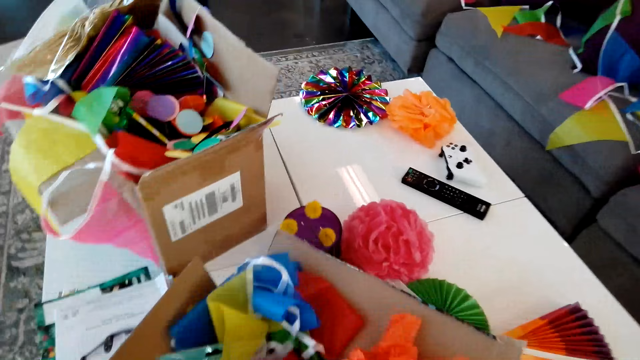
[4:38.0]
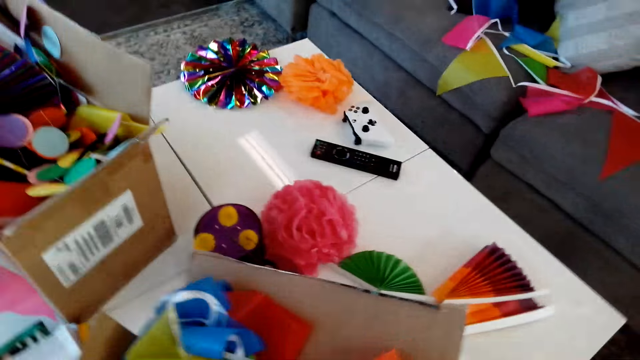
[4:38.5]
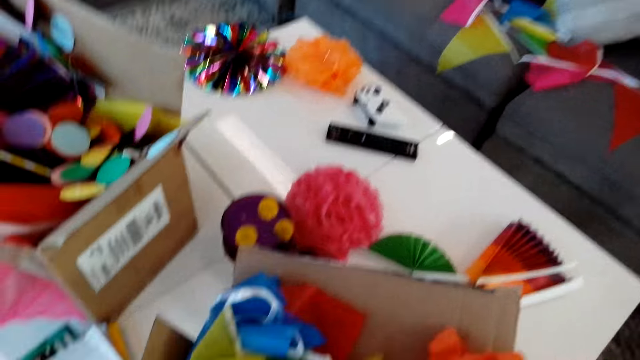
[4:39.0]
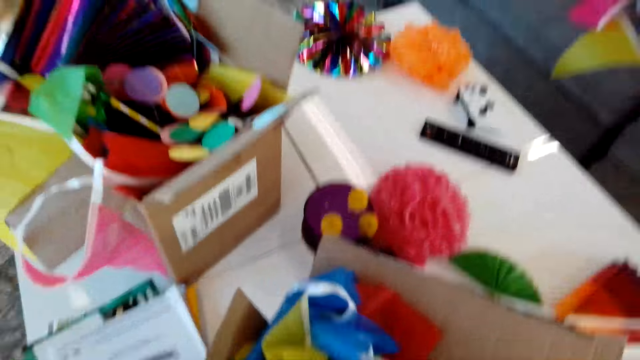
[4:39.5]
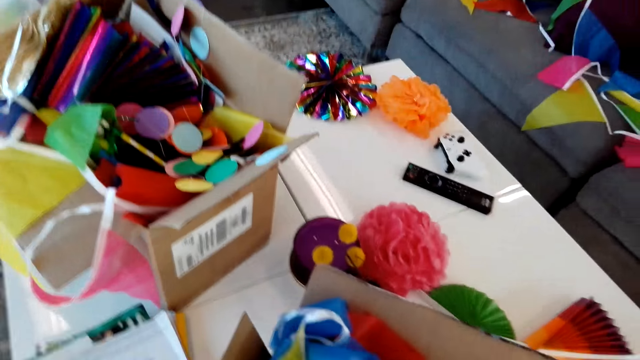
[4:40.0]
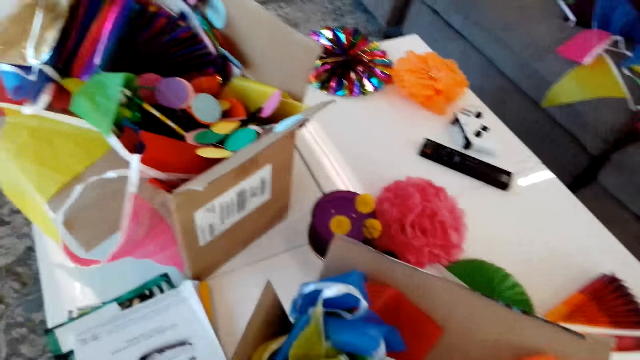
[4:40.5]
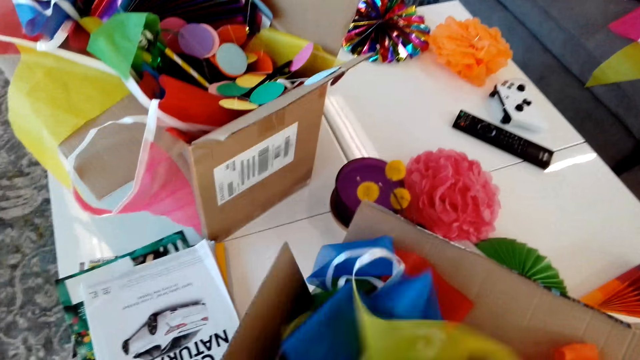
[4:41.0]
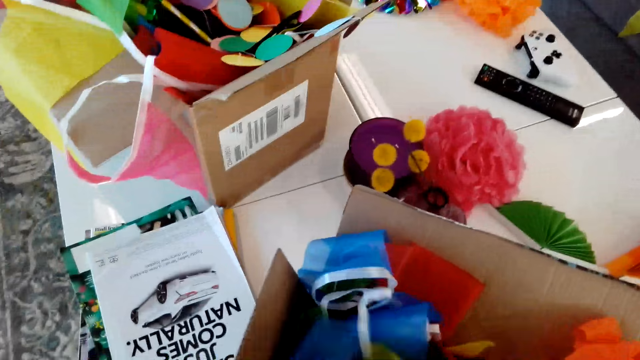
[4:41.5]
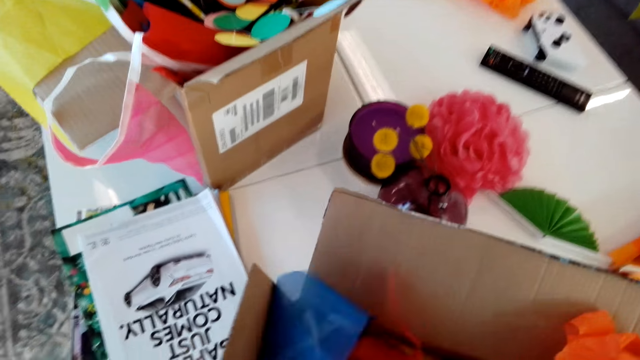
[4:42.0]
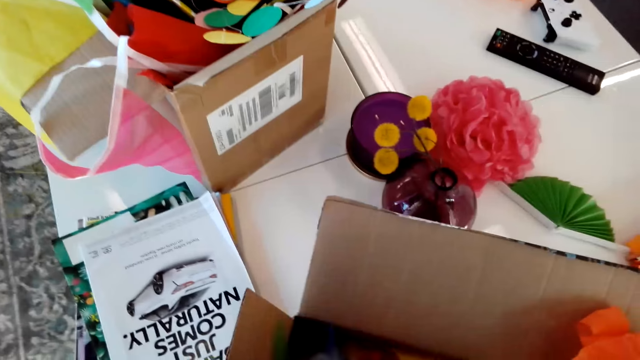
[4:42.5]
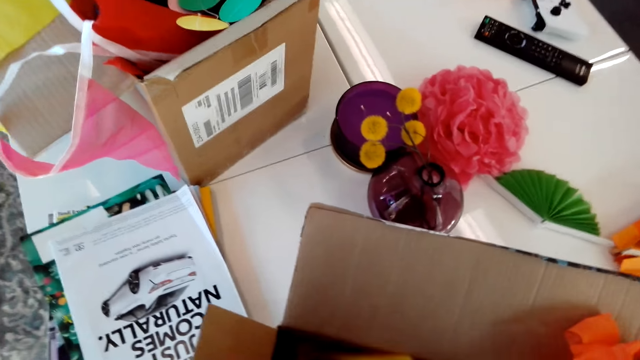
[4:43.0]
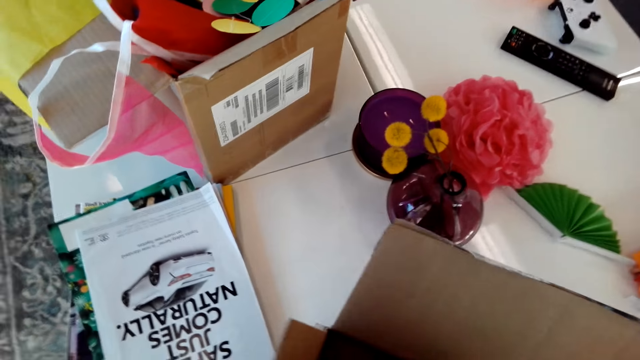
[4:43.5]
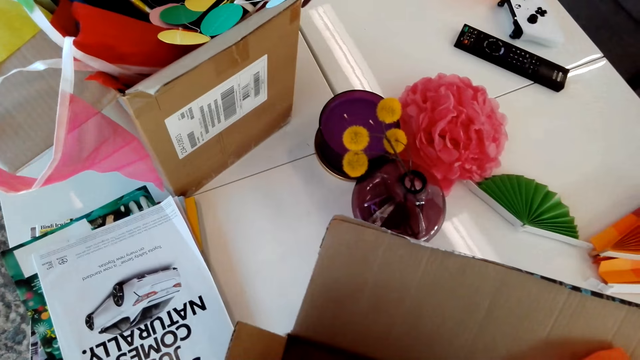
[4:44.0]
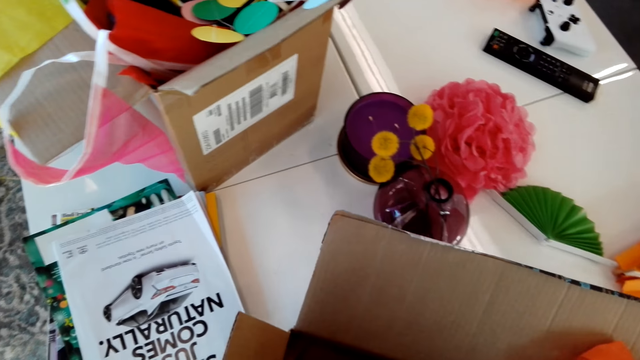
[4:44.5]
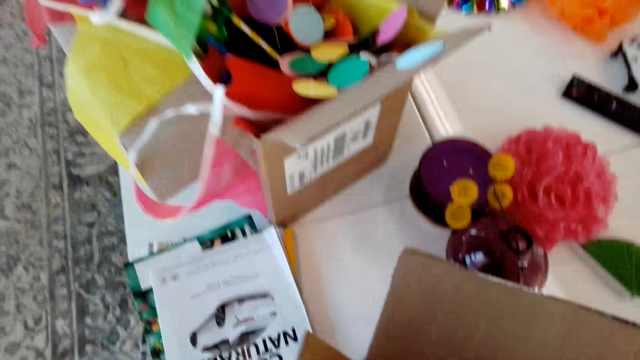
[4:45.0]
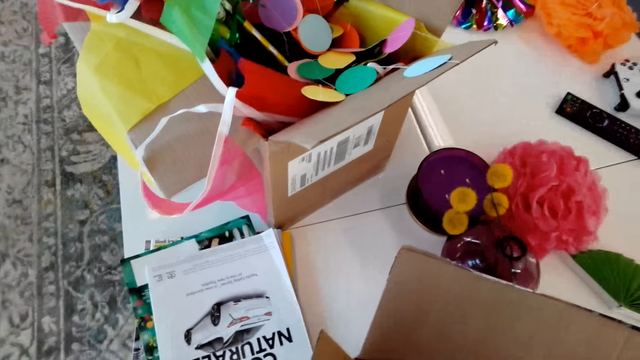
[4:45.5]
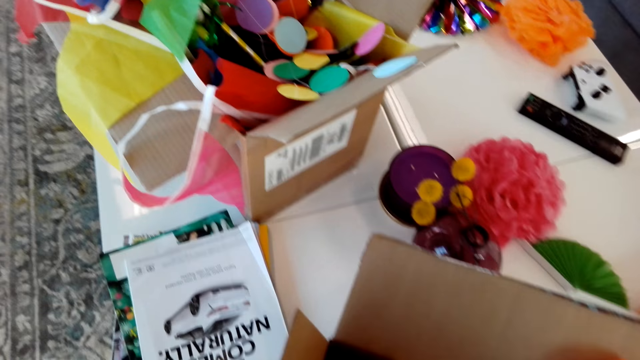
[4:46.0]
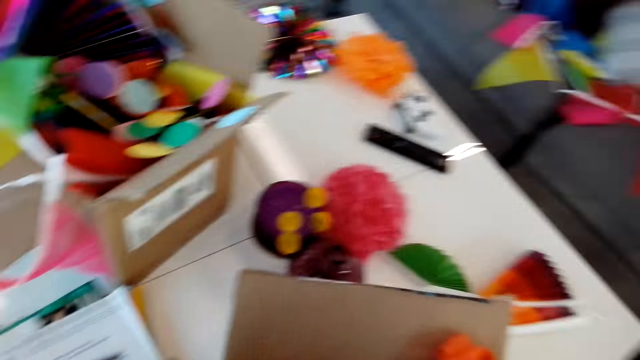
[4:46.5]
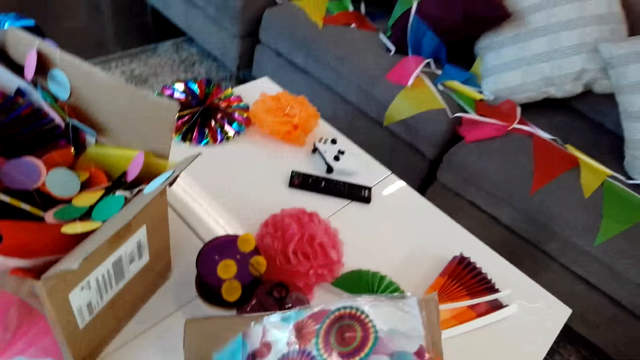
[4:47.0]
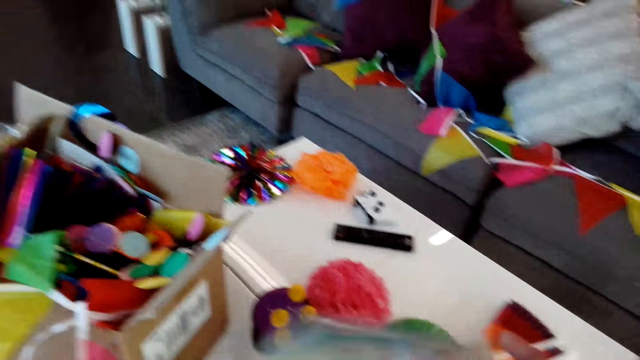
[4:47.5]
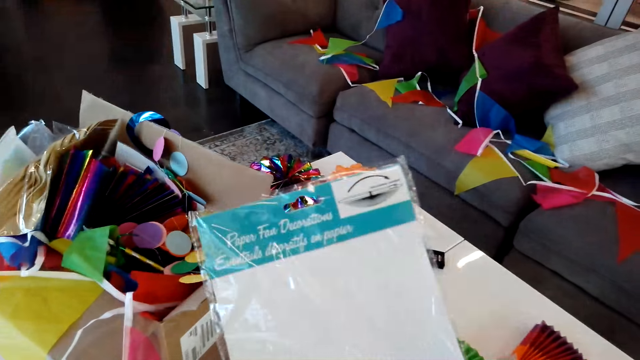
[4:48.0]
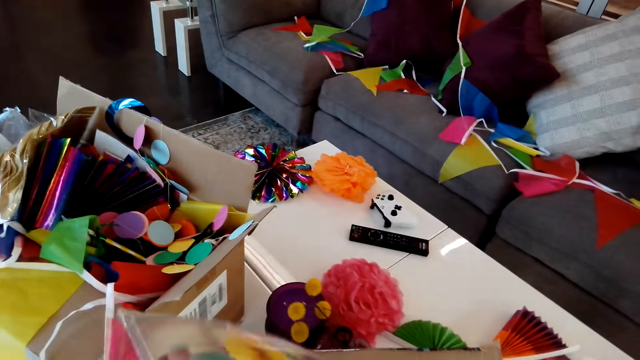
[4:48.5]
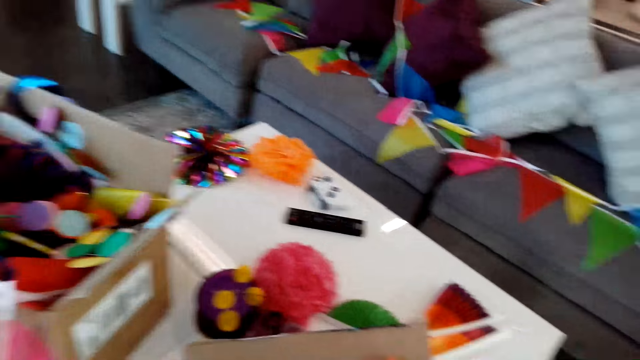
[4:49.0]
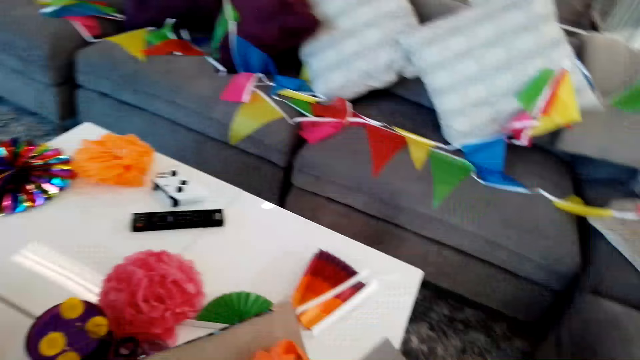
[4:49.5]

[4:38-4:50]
The camera wearer moves the ribbon in the box. They look through the carton. They take the packet of ribbon from the box. They touch the paper. They hold the packet on the hand. They put the ribbon in the box.

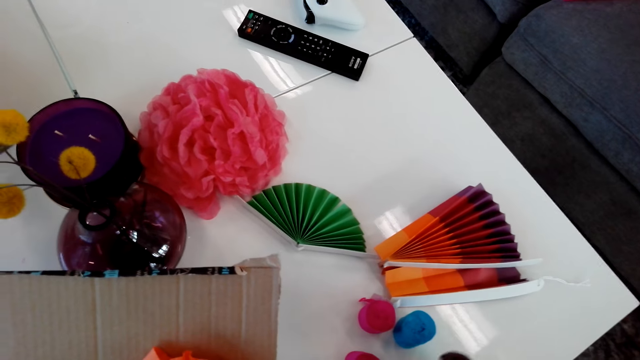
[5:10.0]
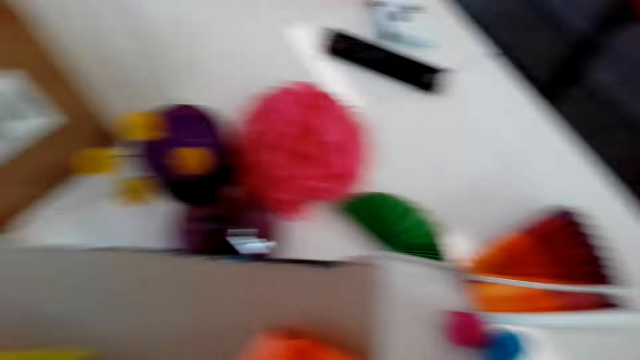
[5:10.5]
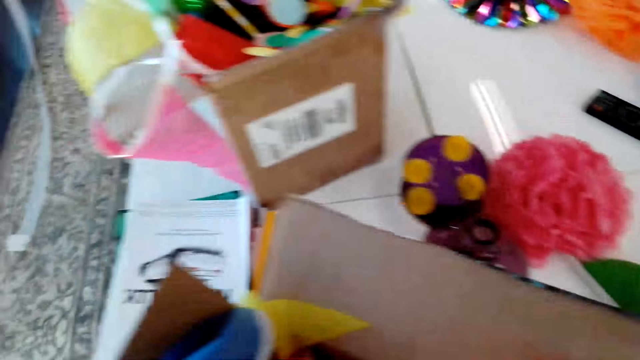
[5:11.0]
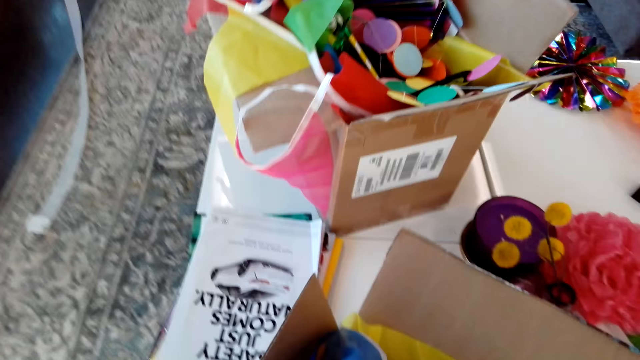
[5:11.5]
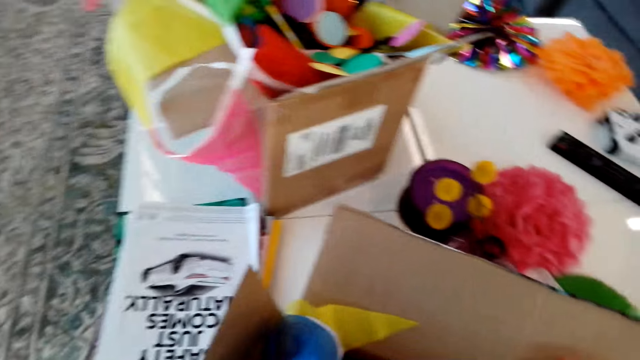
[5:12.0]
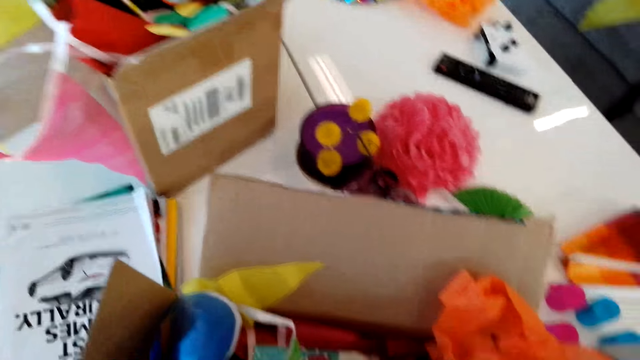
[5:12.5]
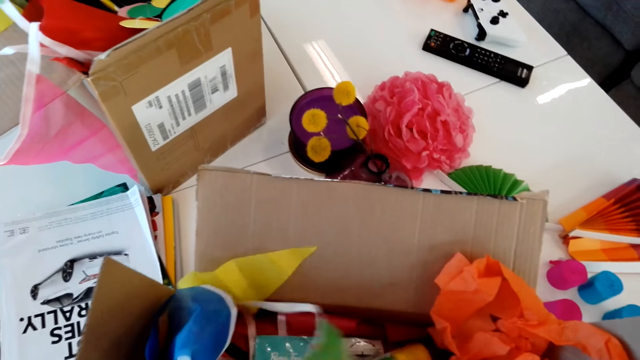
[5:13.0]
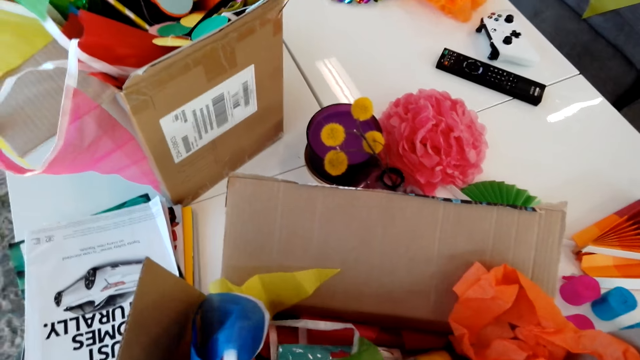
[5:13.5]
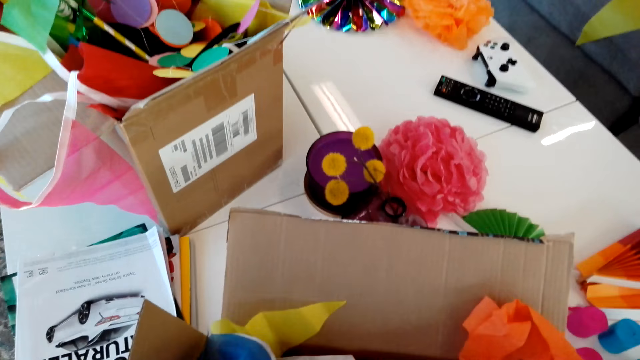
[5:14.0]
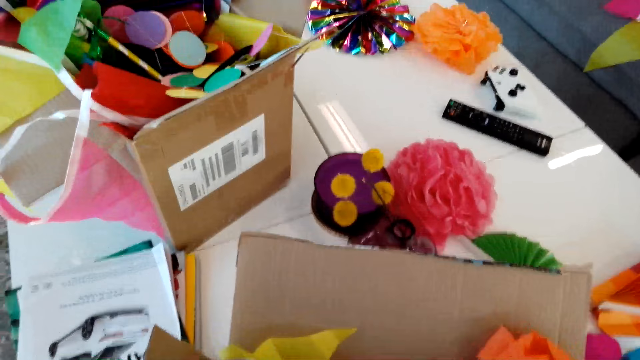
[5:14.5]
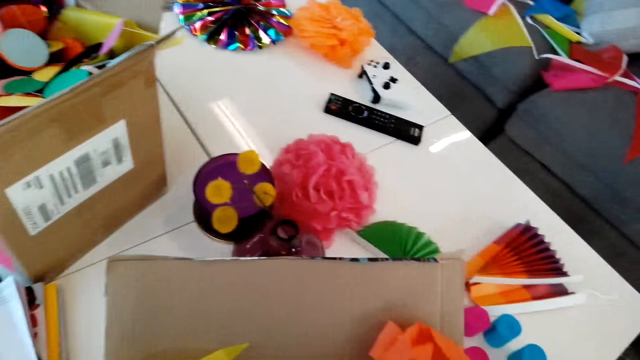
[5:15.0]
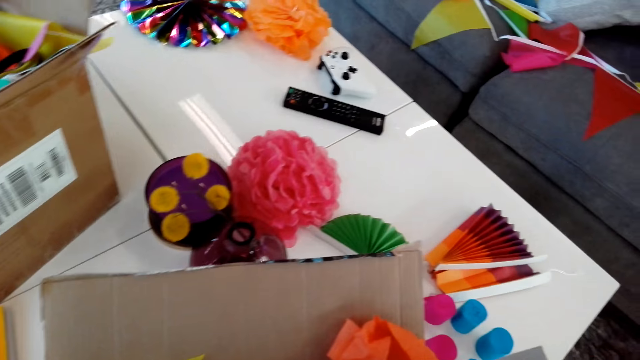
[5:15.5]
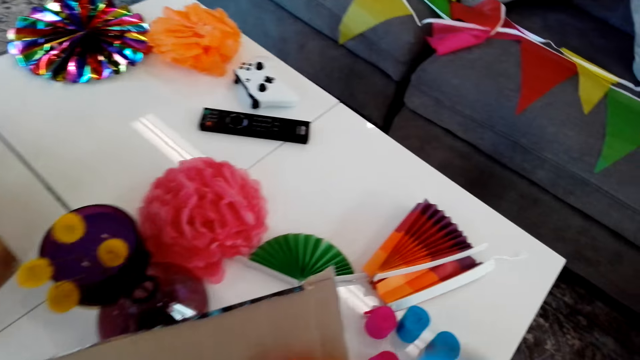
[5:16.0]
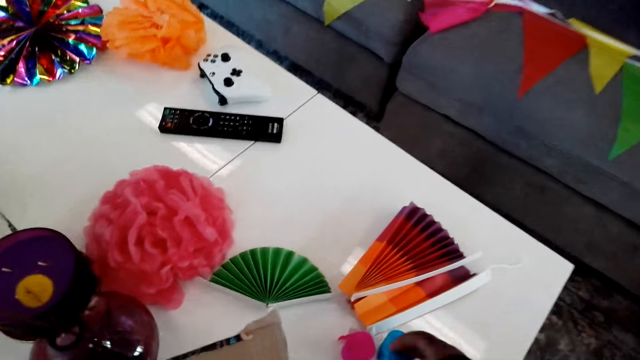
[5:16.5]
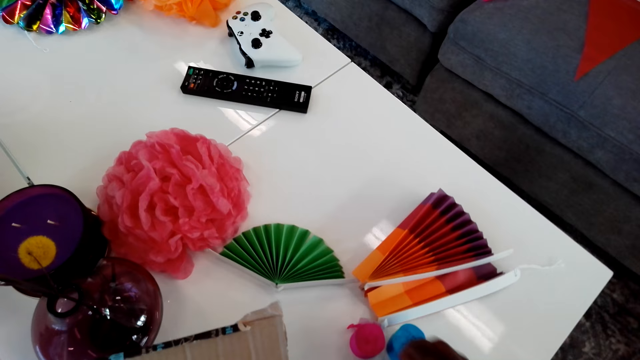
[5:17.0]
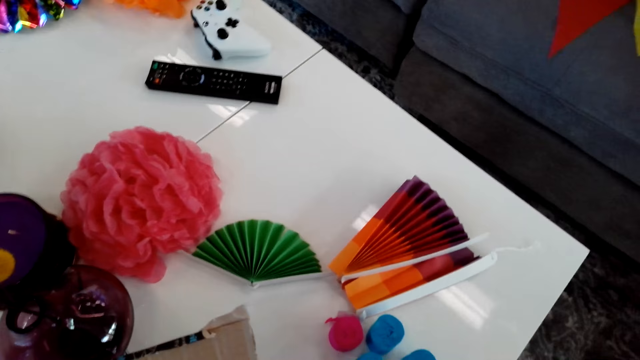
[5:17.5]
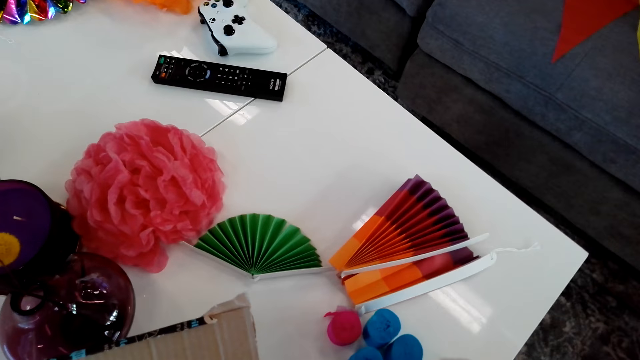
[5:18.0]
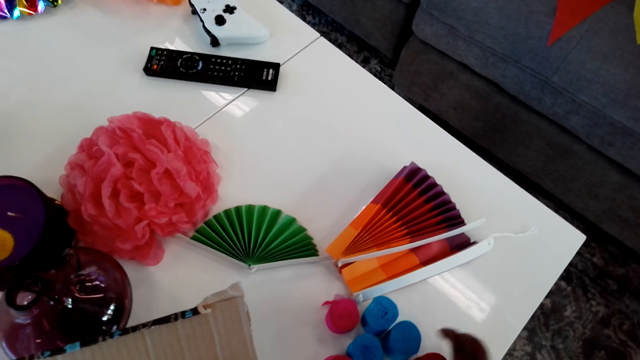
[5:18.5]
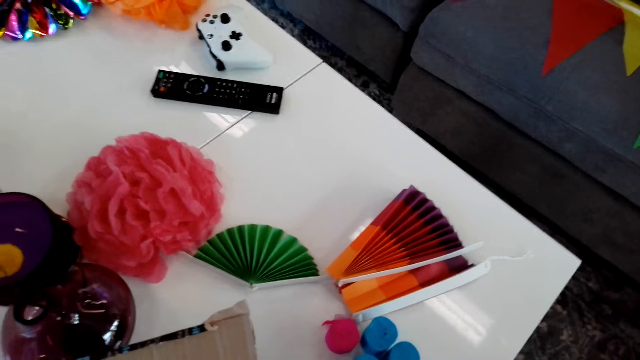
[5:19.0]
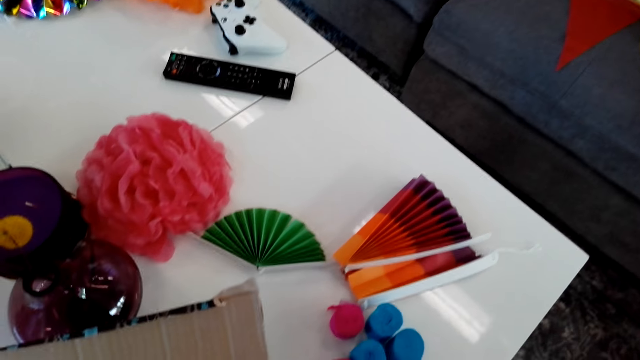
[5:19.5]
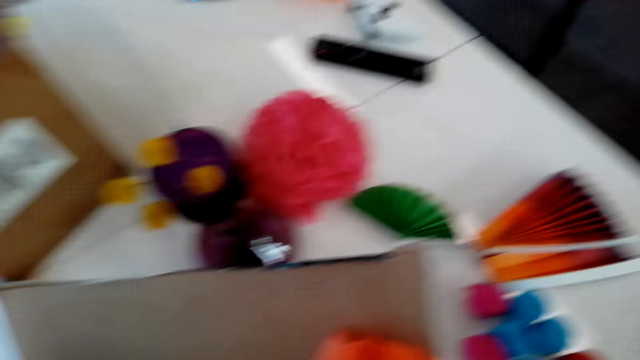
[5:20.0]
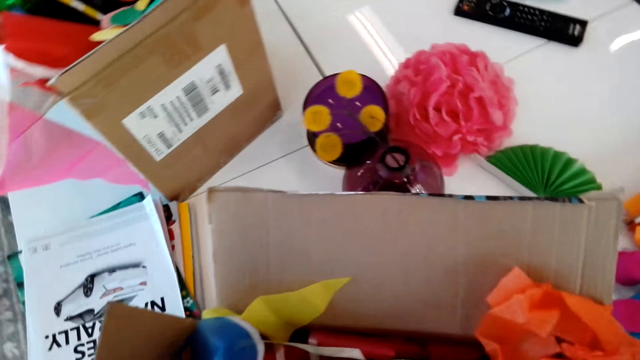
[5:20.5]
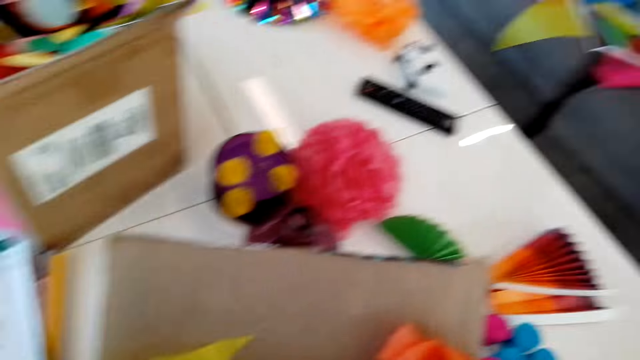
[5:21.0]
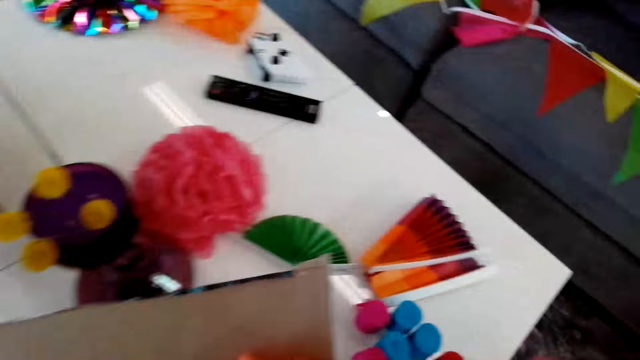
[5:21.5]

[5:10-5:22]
The camera wearer touches the ribbon in the box. They put the ribbons on the table. They take the ribbon in the box.
